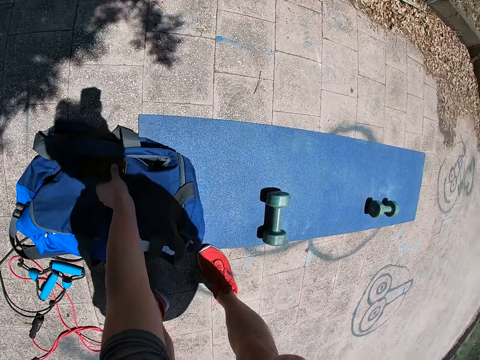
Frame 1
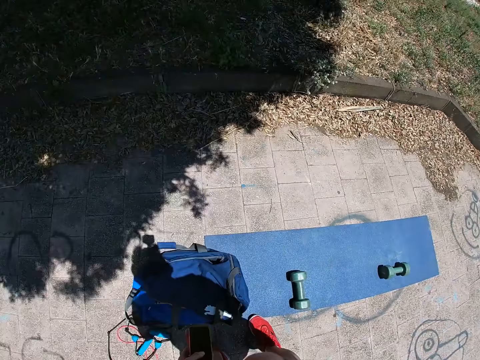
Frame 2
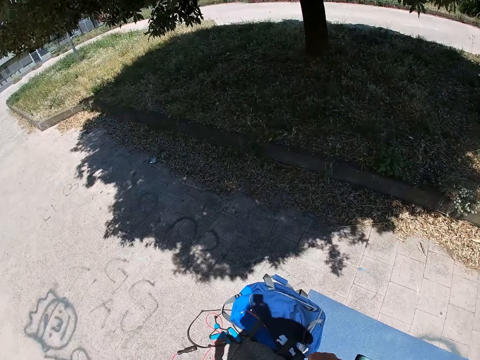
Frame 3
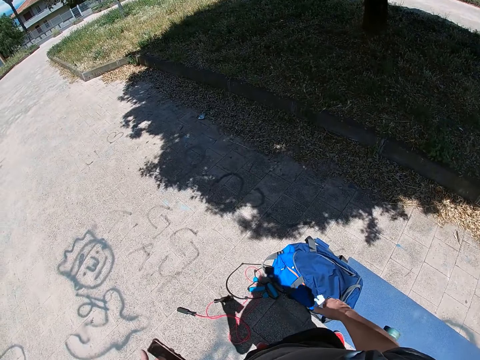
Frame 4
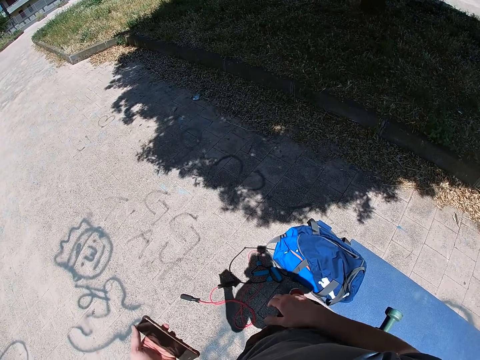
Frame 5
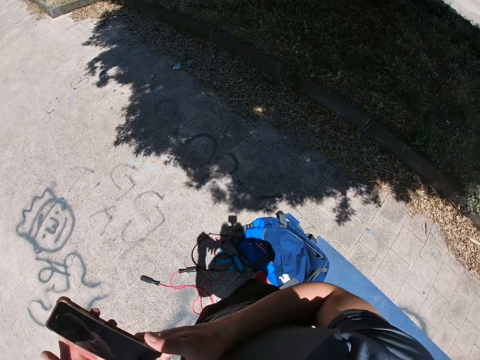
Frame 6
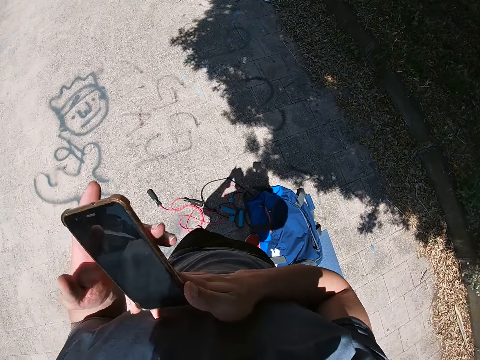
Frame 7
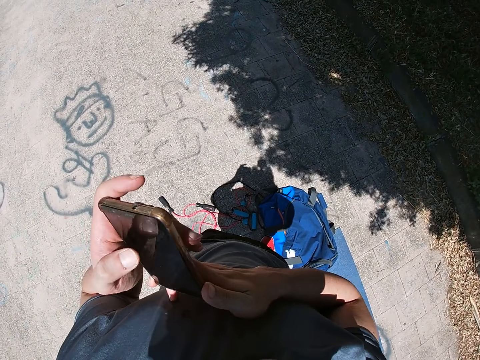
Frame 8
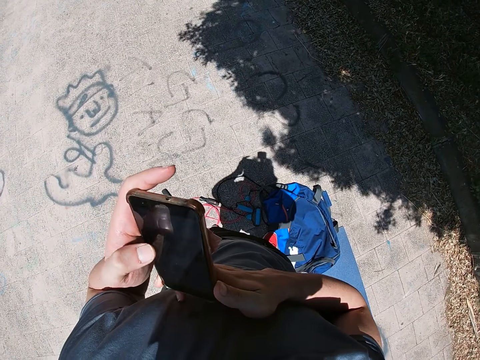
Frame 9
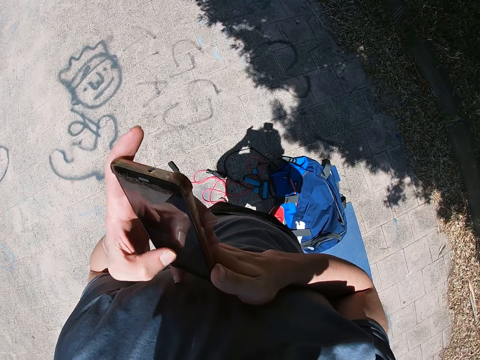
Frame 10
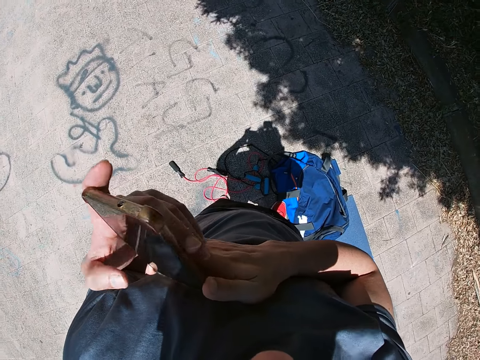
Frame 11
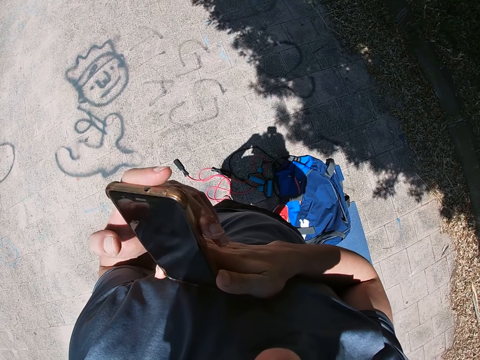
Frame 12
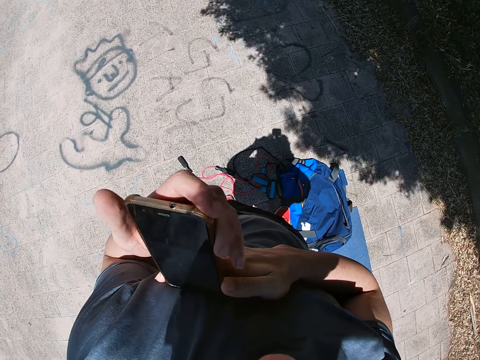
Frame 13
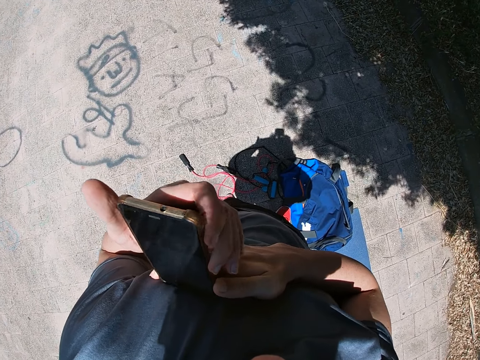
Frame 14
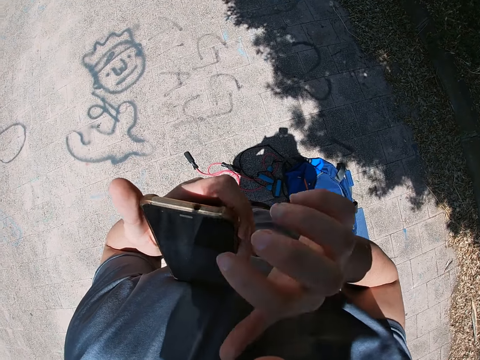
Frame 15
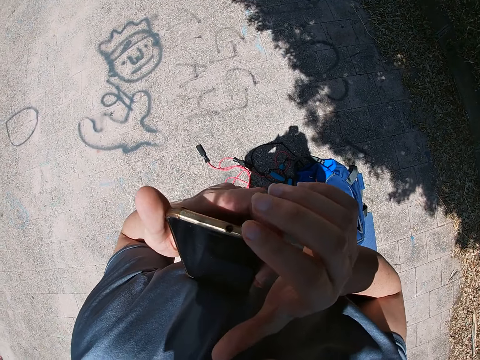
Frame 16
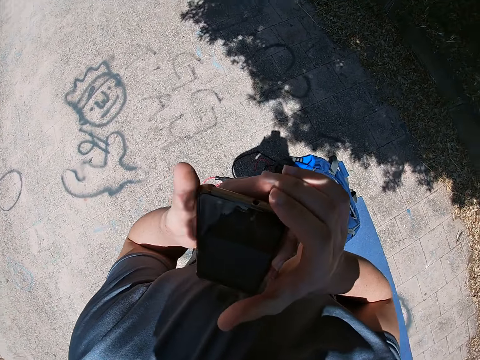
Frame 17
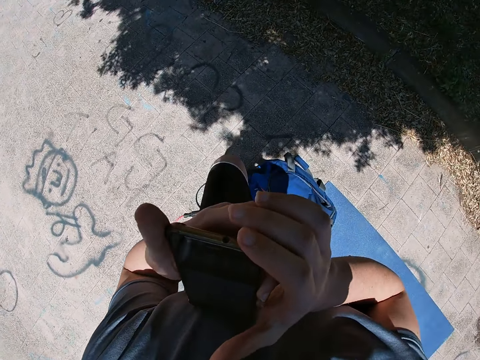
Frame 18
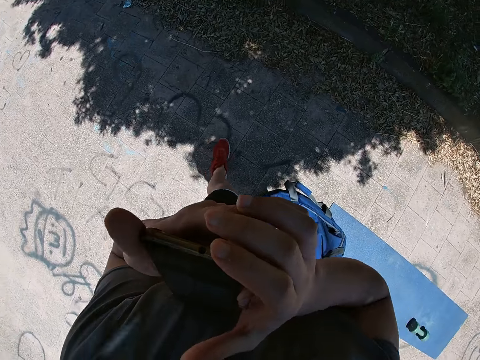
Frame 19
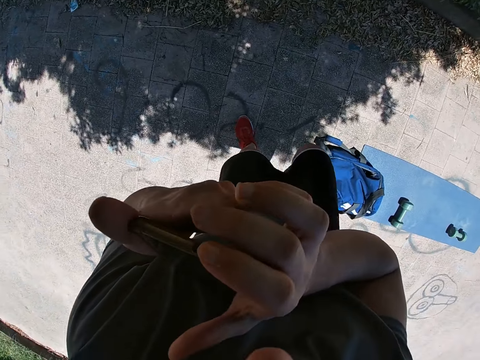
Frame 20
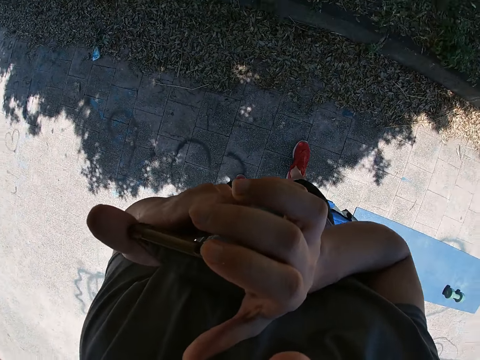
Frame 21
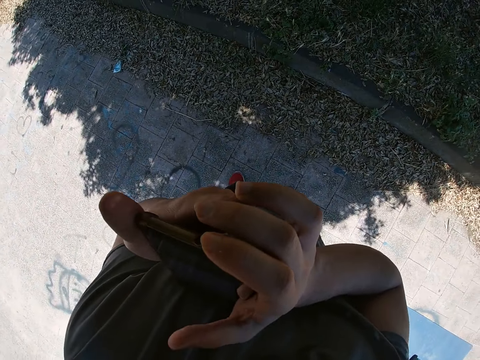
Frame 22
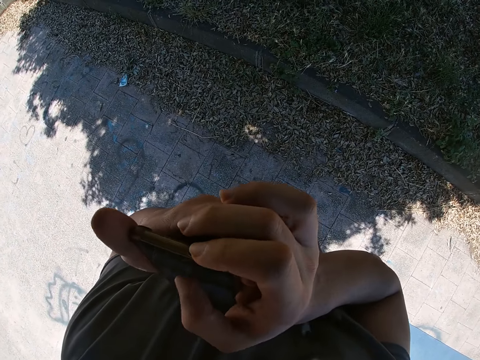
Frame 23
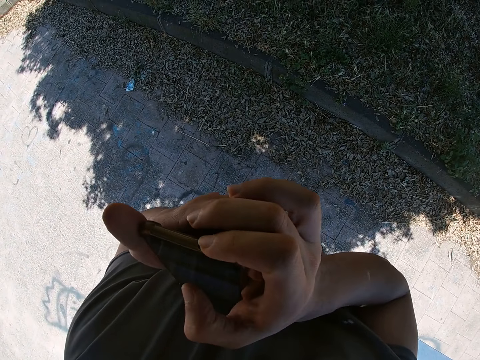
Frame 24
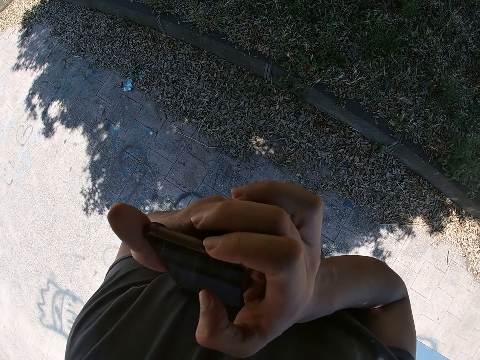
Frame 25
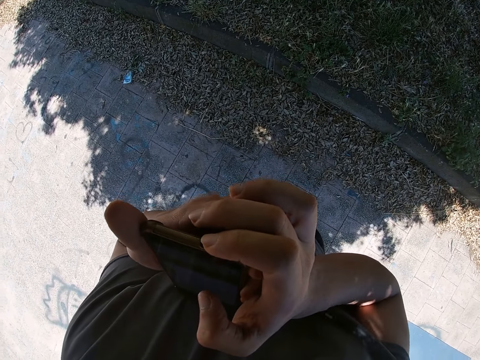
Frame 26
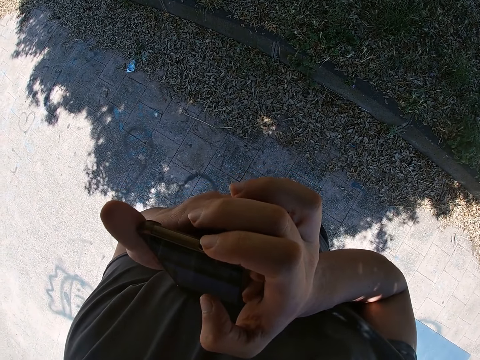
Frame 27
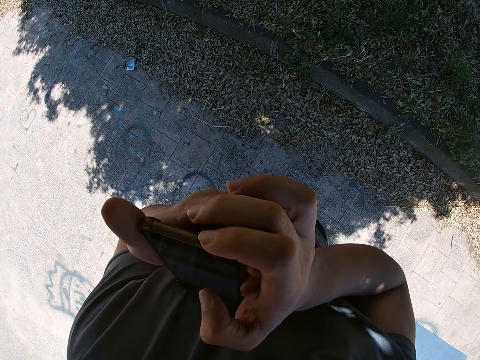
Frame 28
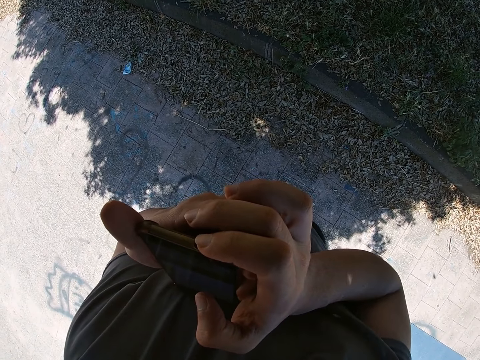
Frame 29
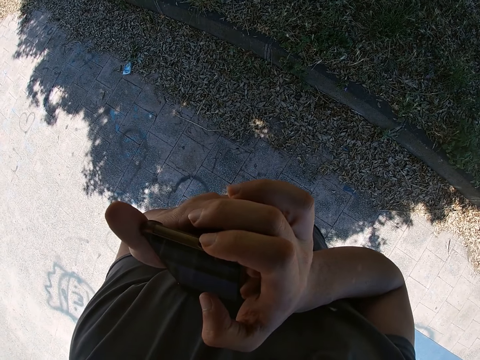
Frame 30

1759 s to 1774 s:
The camera wearer picks up his mobile phone from the bag with his left hand. He operates his mobile phone with both hands. He presses the phone with both hands. He walks forward towards the shade. He stands.

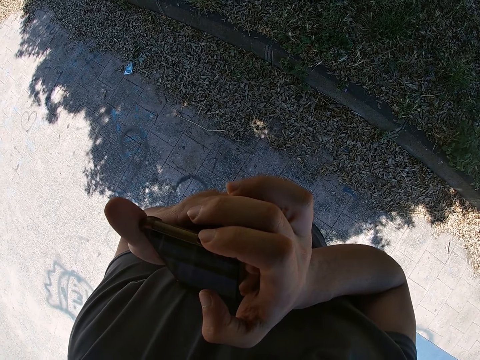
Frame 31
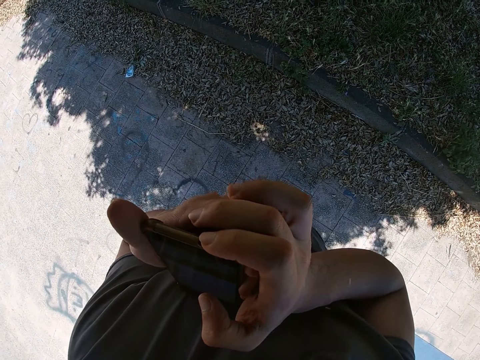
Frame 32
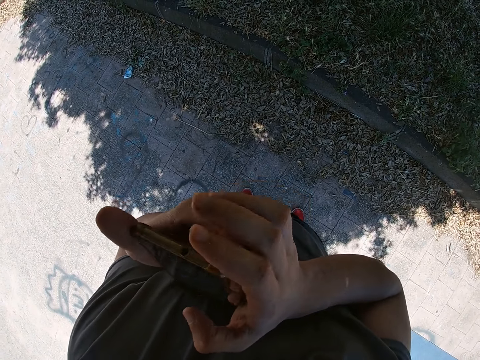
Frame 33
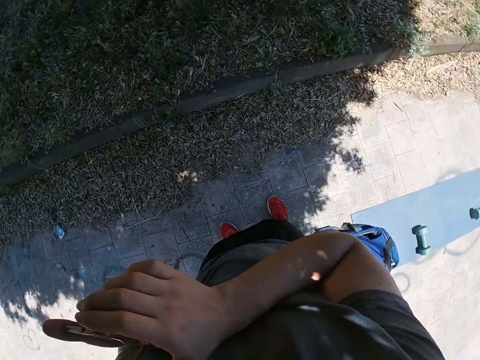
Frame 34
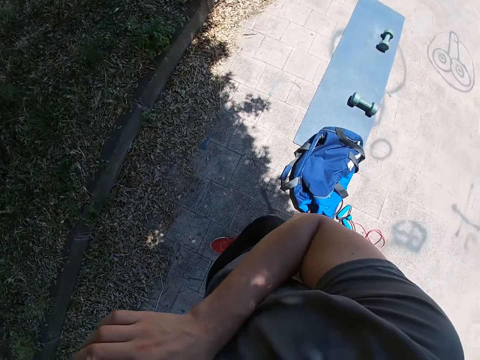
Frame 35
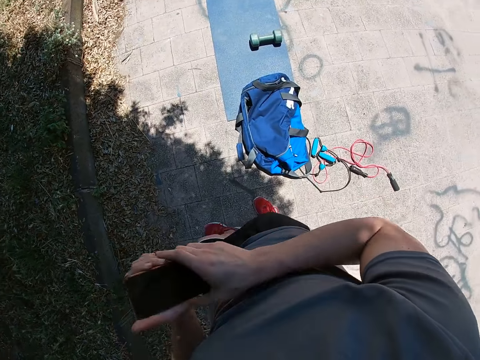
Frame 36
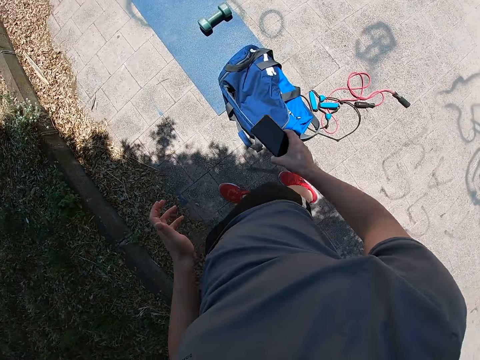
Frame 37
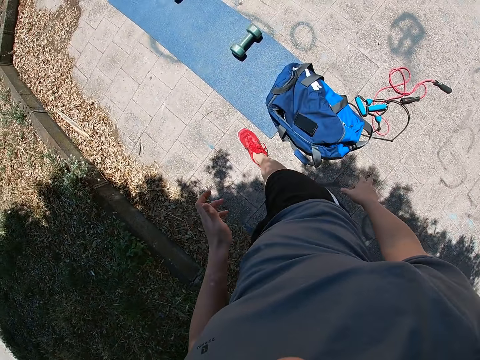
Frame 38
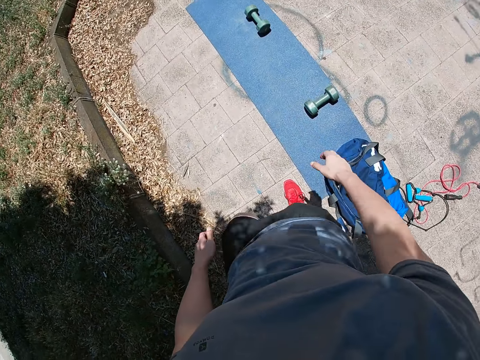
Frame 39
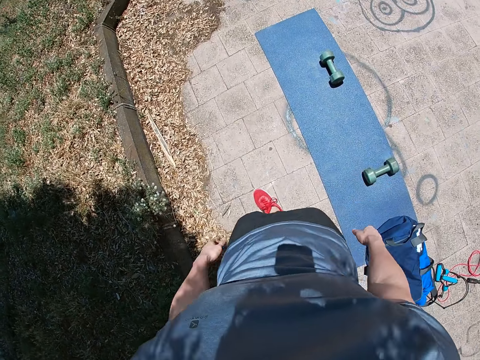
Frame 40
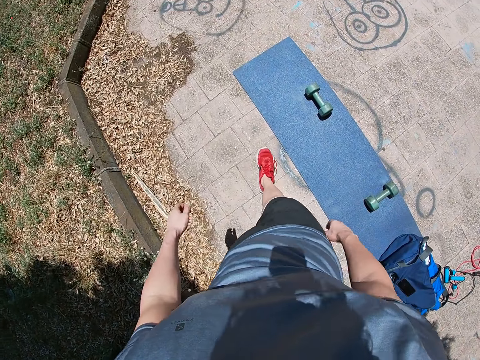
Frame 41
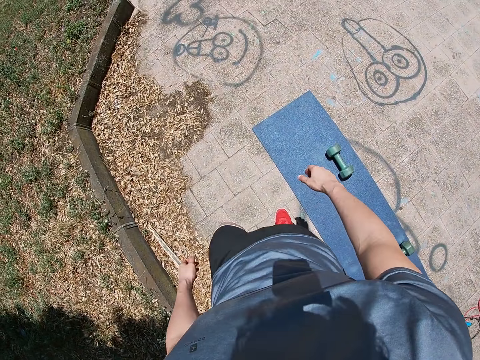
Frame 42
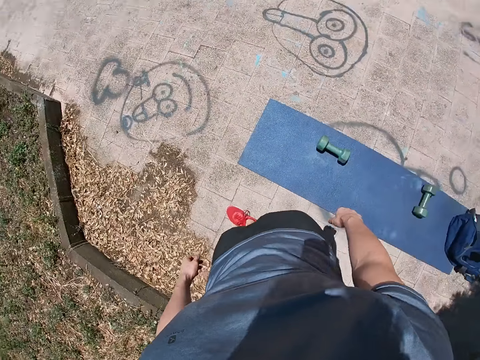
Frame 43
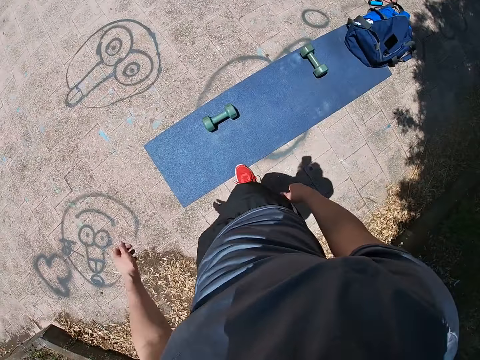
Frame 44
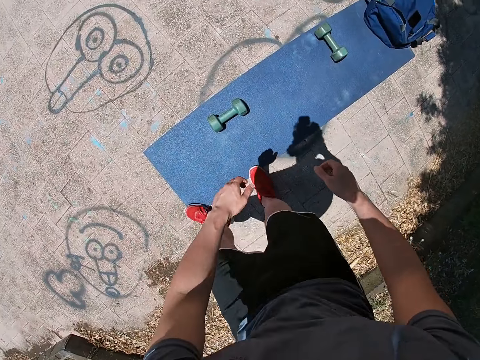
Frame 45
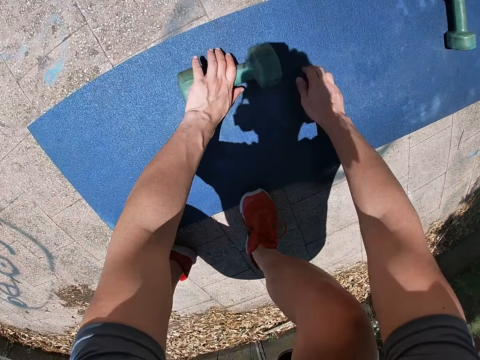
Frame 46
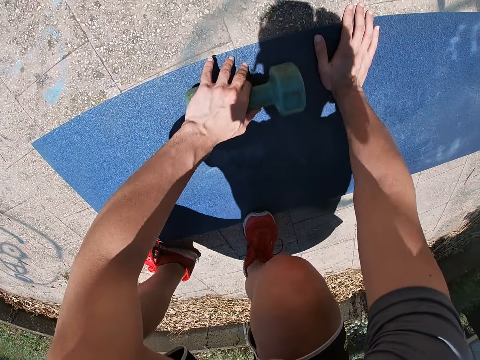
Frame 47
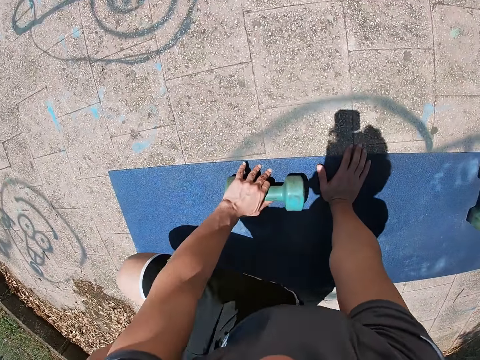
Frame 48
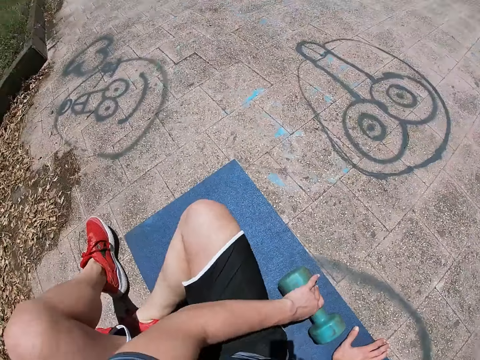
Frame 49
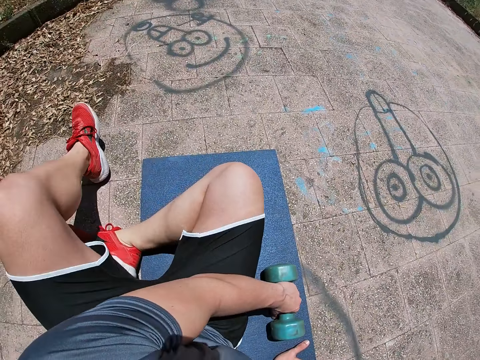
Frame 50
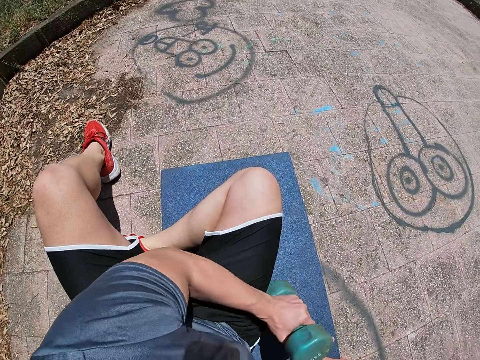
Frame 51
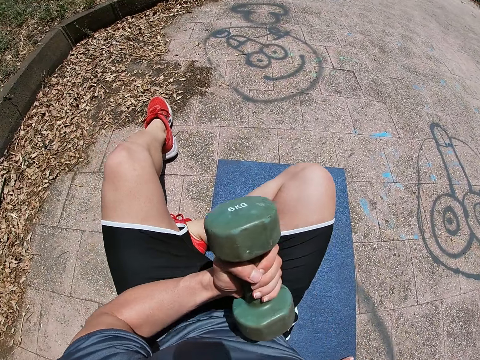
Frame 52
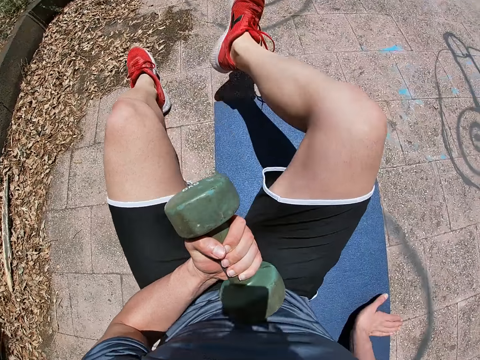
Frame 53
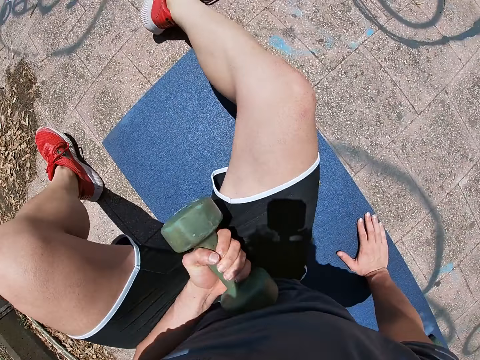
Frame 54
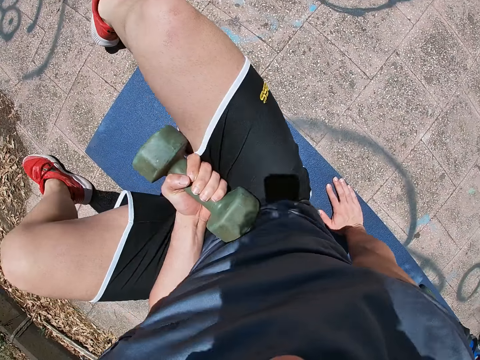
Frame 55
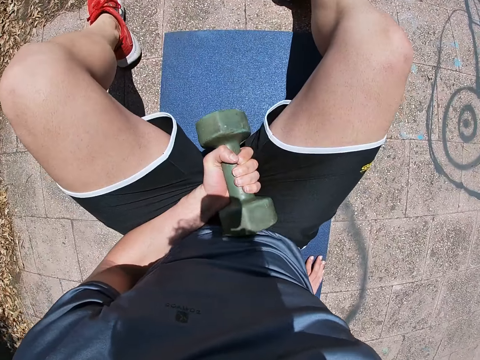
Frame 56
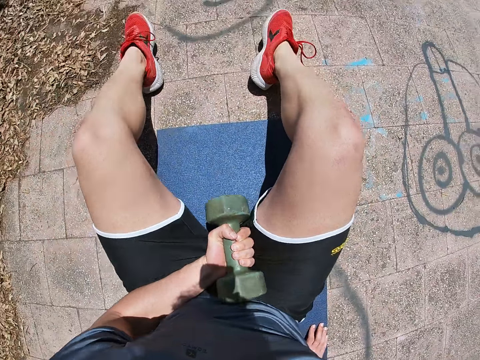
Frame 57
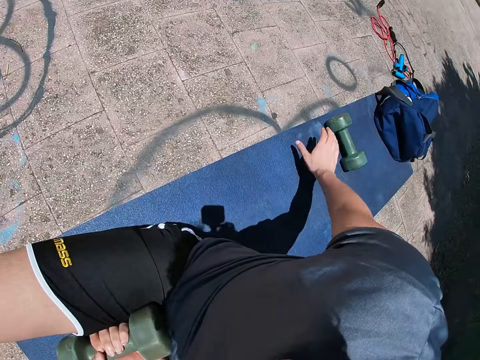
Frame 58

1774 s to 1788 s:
The camera wearer turns to face his backpack. He drops his mobile phone on his backpack. He walks towards the end of the yoga mat. He picks up the dumbbell with his left hand. He holds the dumbbell. He sits on the yoga mat. He picks up the dumbbell with the left hand.
